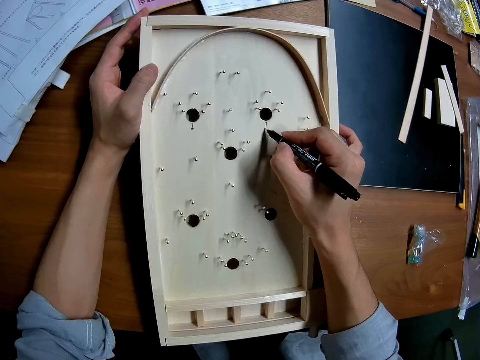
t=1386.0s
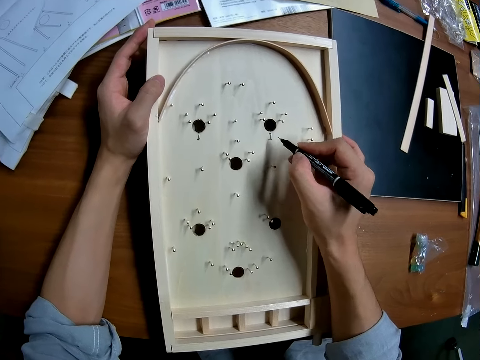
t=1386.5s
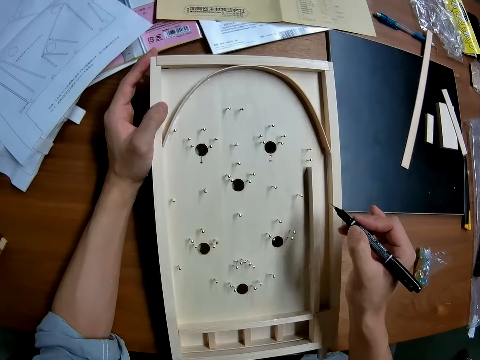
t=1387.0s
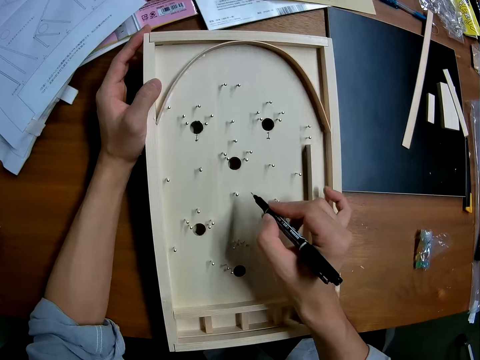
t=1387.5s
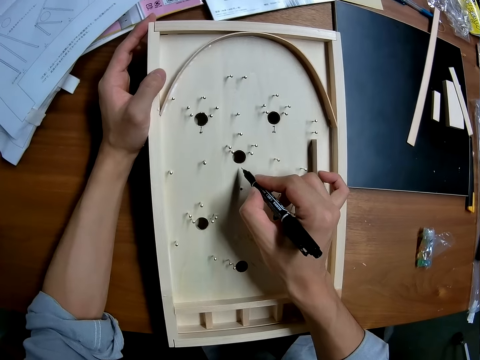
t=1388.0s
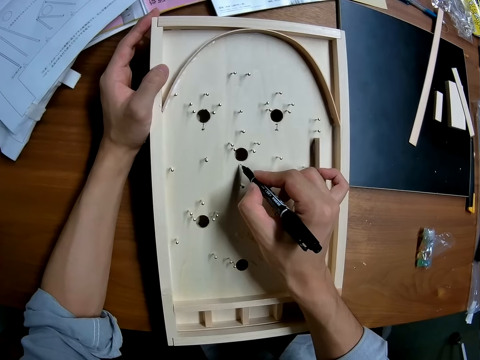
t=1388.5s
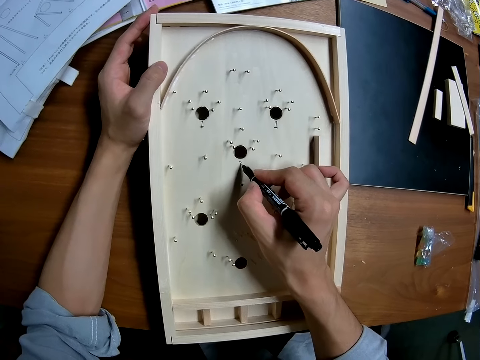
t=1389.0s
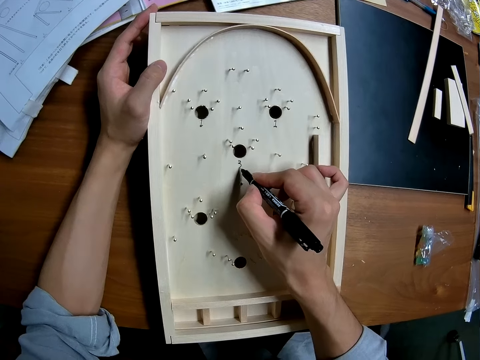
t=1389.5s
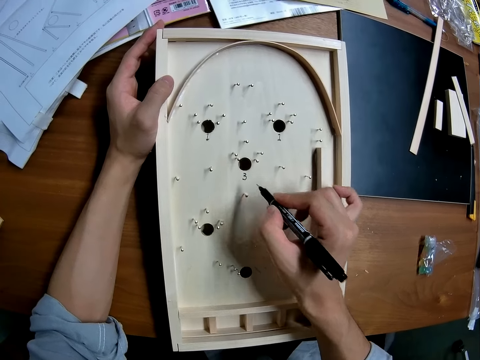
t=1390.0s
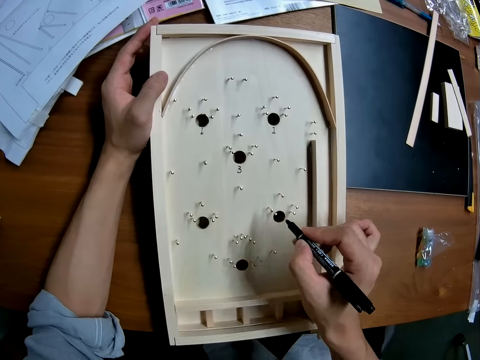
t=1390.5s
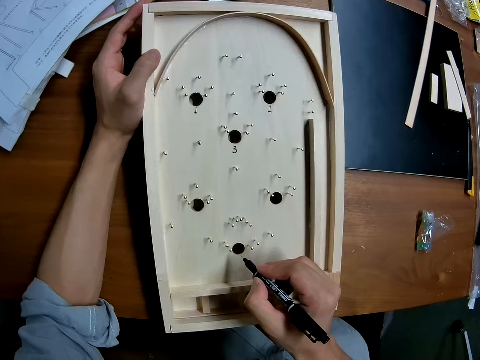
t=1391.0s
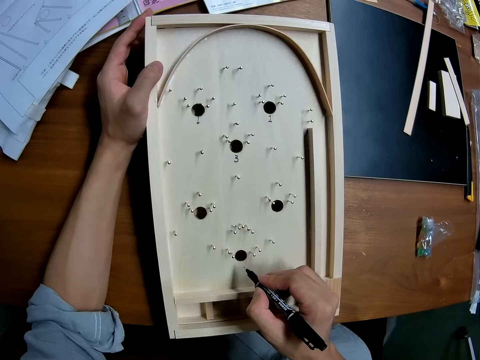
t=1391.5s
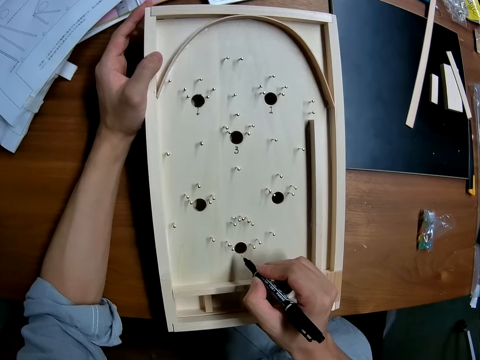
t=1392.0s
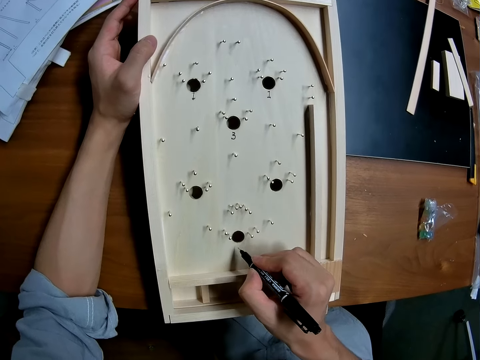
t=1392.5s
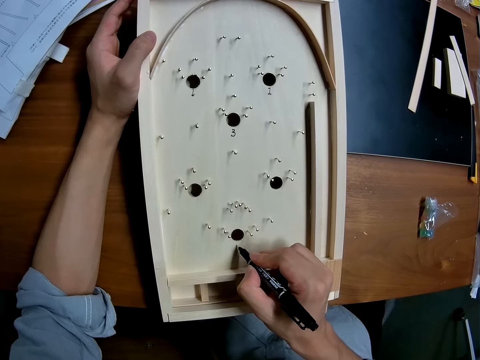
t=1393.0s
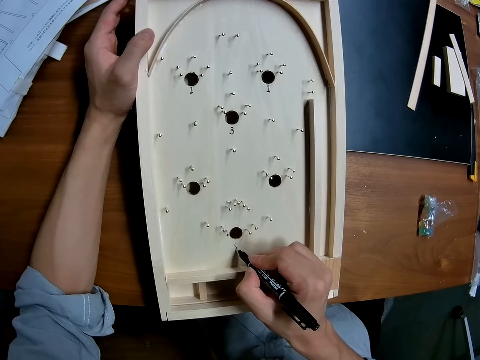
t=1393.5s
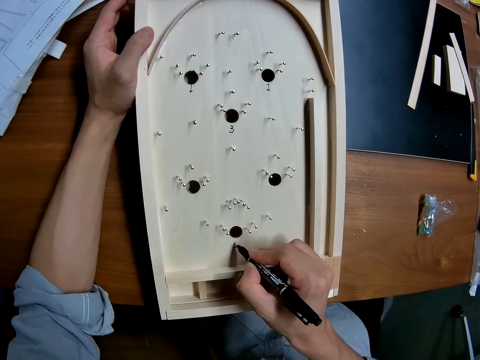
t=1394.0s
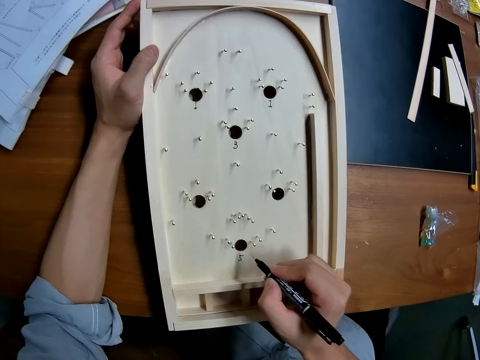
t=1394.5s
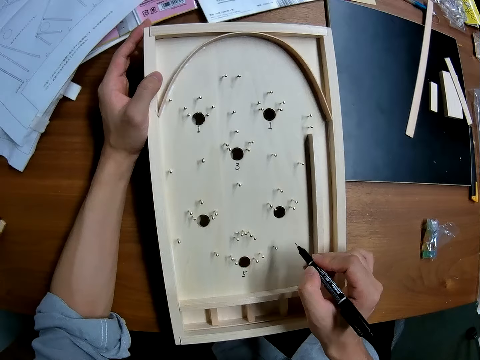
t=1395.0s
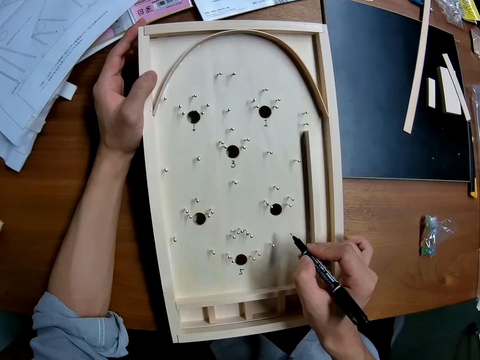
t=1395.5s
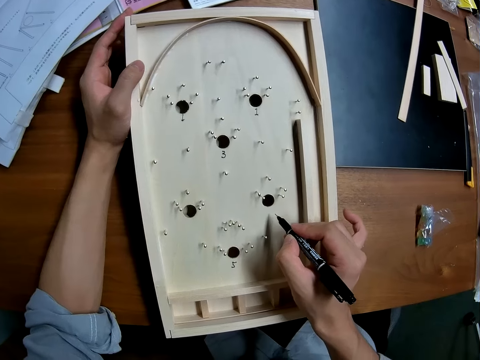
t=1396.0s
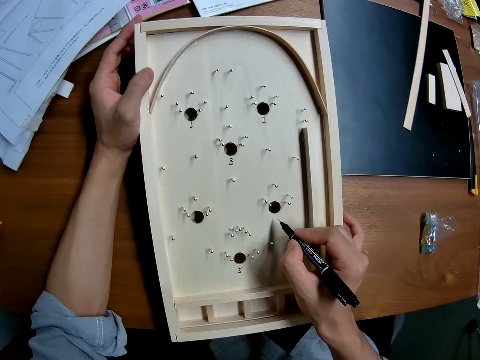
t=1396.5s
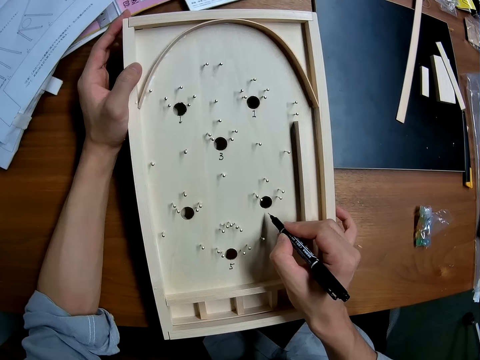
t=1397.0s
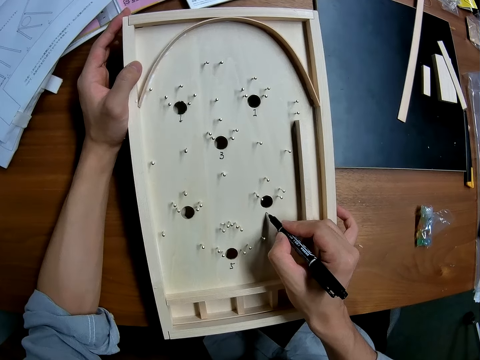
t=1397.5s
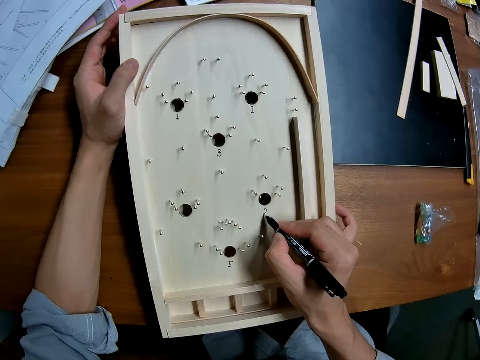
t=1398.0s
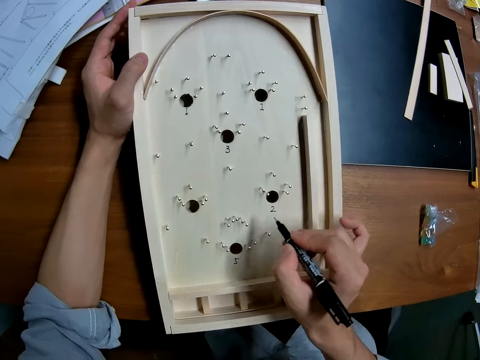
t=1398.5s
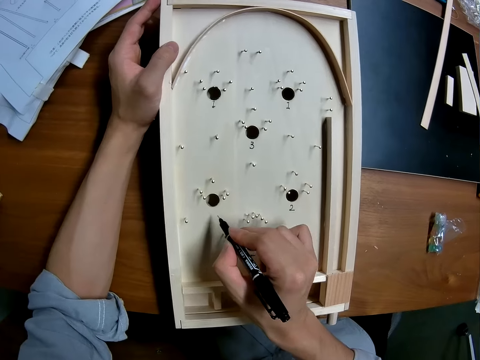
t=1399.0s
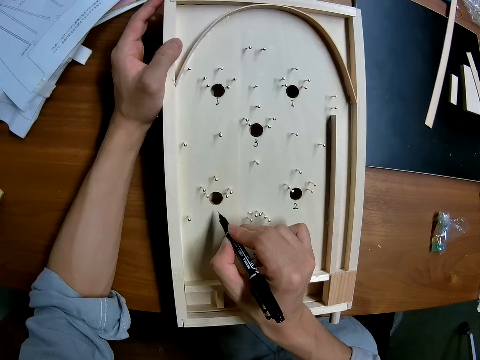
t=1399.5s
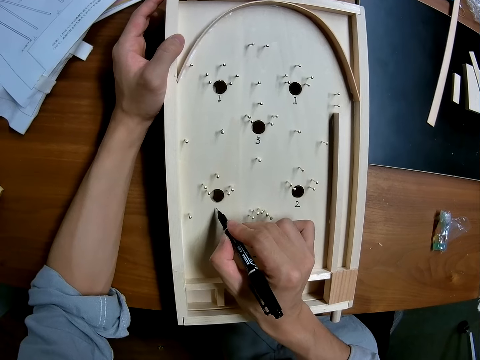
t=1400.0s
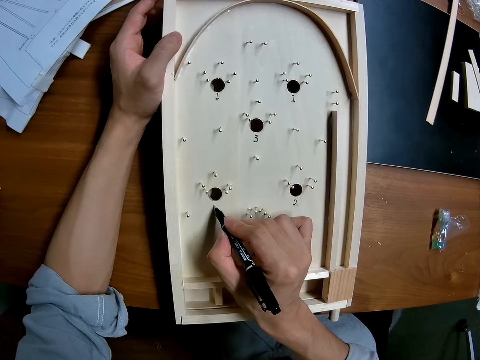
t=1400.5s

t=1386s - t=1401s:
The camera wearer marks hole 2 with the pen. They mark hole 3 with the pen. They mark hole 5 with the pen. They mark hole 2 with the pen.

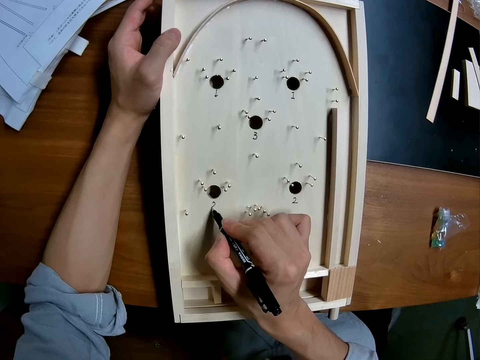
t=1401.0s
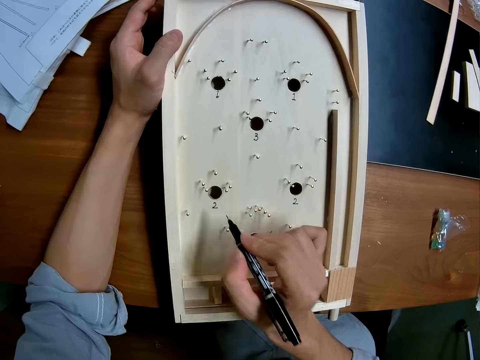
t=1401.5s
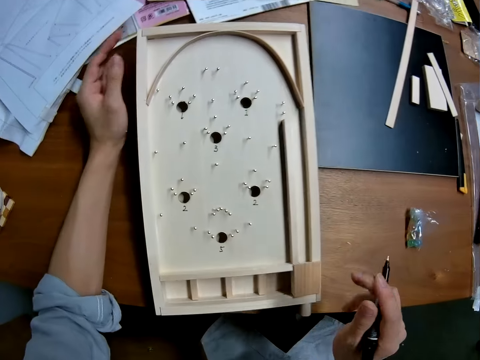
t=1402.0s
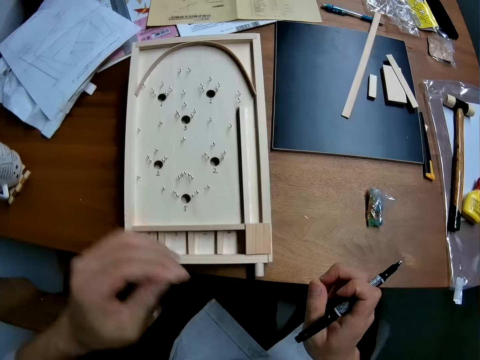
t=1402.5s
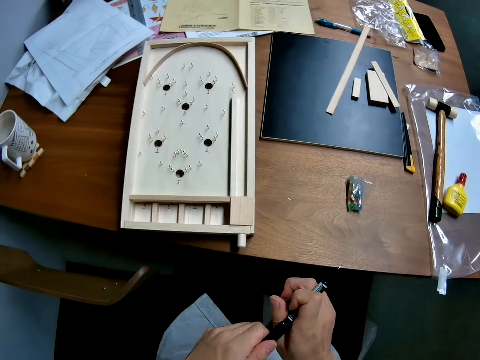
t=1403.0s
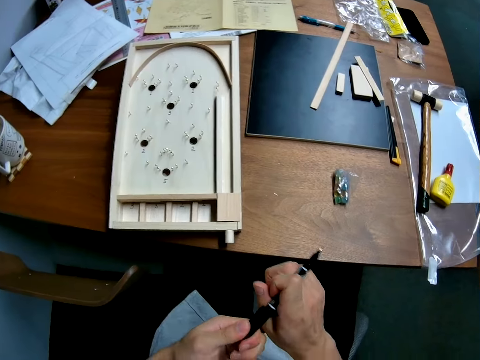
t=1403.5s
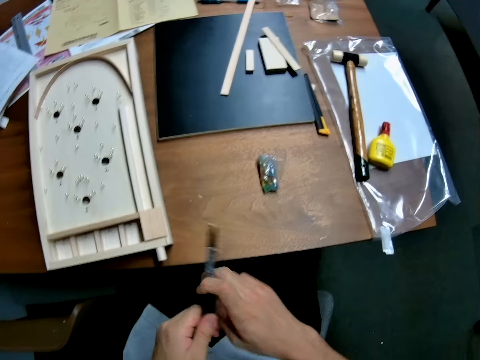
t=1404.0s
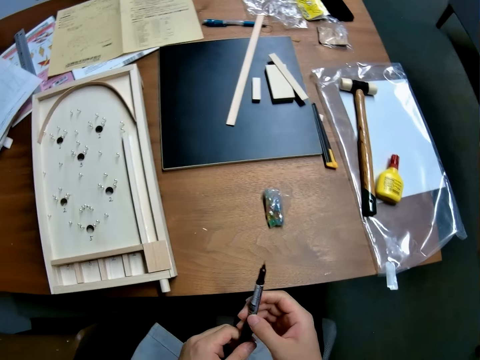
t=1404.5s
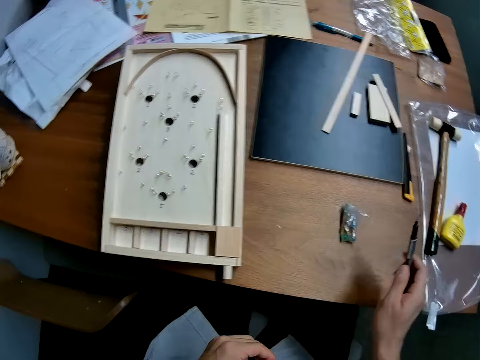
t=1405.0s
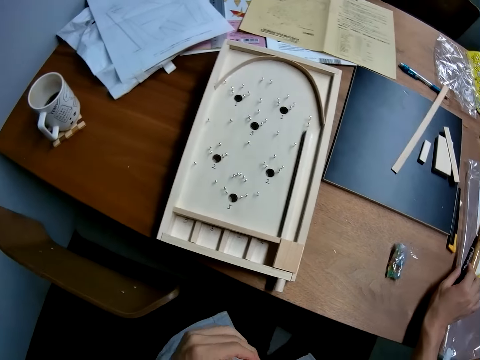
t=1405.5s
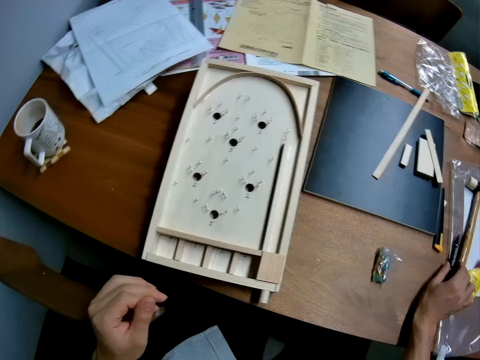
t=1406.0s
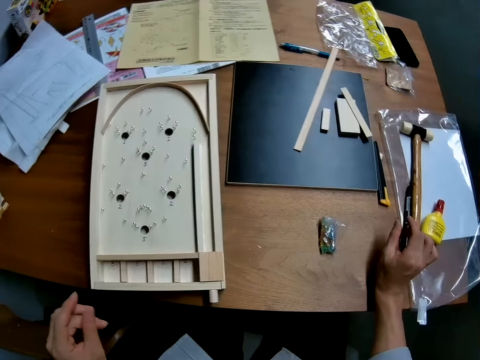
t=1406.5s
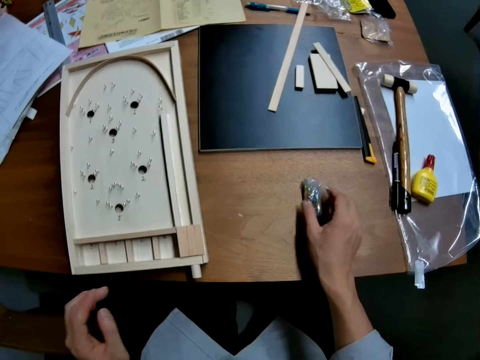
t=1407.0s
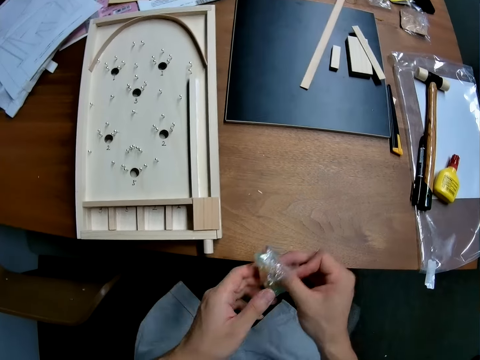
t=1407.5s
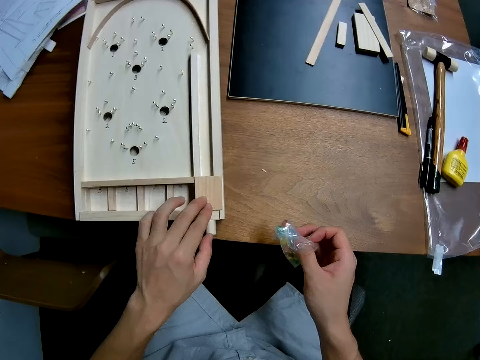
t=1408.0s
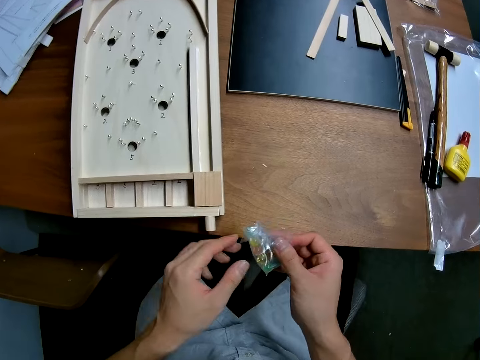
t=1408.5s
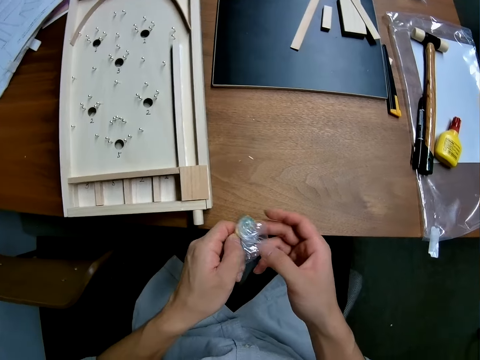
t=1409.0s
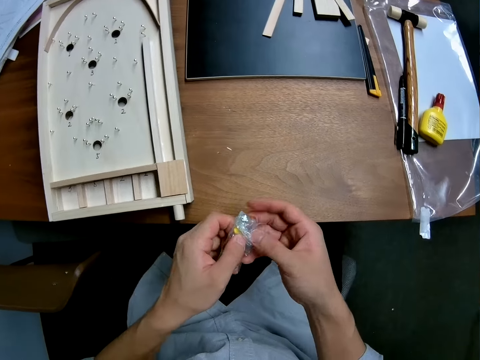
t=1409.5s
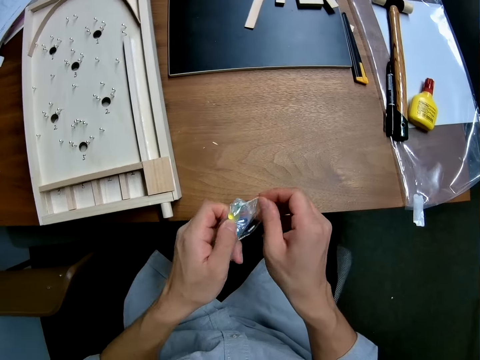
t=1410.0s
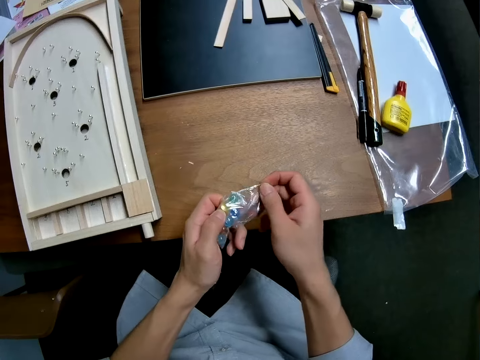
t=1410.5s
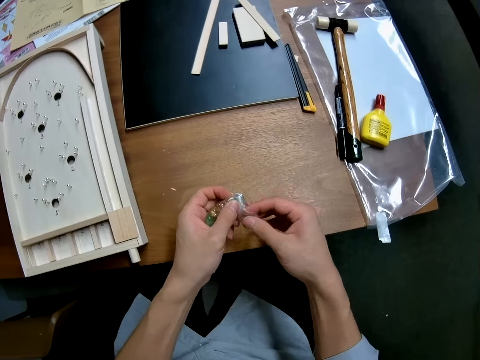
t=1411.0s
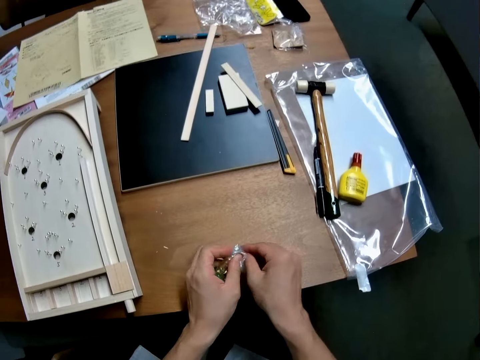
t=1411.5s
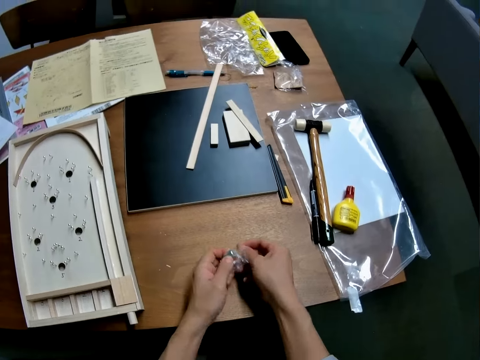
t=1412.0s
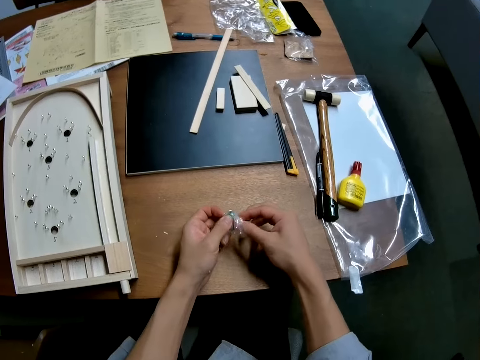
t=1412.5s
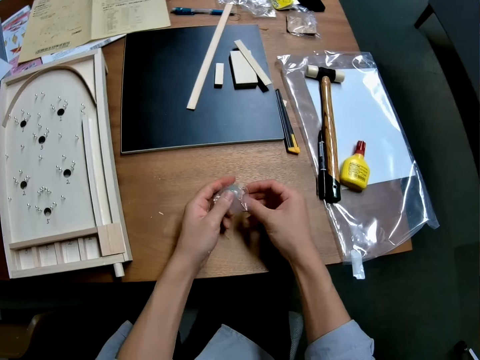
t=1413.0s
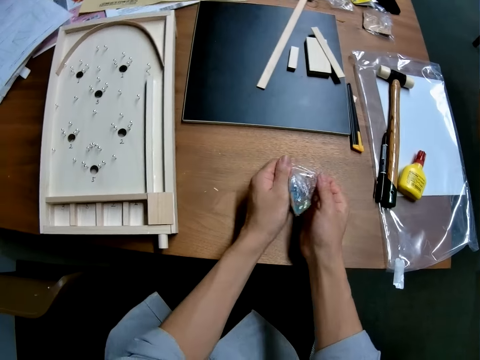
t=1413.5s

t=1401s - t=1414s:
The camera wearer touches the bottom of the pen. He drops the pen on the table. He picks the nylon of the balls from the table with his right hand. He touches the playfield of the game with his left hand. He opens the nylon of the balls in his hands.
